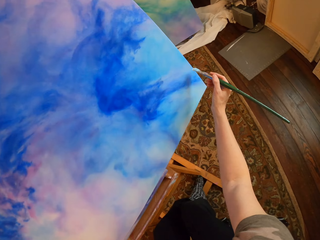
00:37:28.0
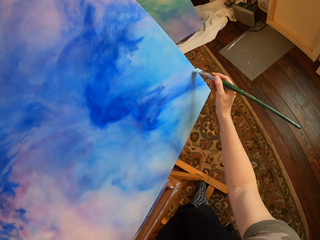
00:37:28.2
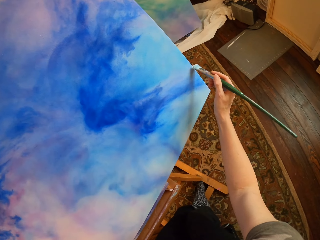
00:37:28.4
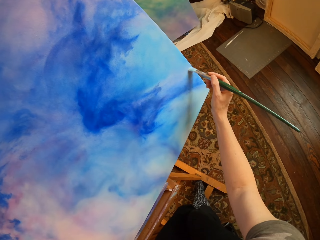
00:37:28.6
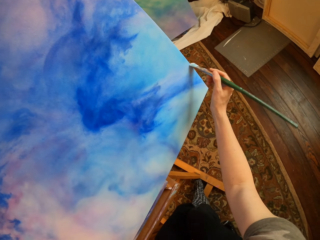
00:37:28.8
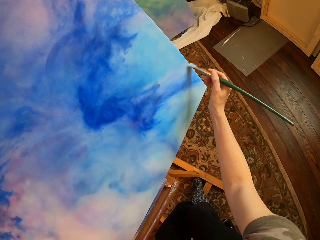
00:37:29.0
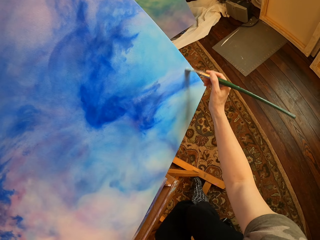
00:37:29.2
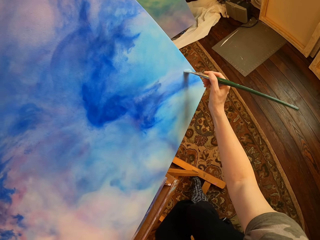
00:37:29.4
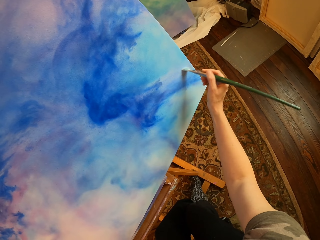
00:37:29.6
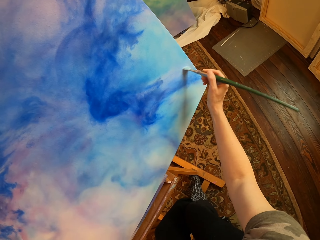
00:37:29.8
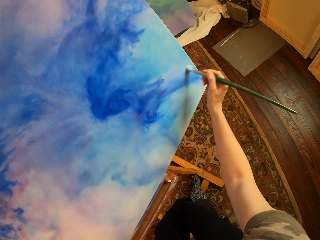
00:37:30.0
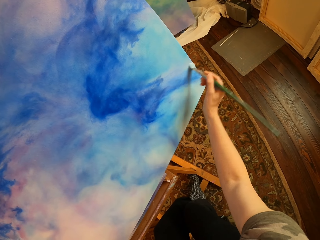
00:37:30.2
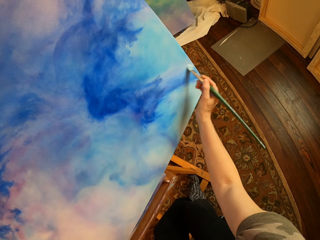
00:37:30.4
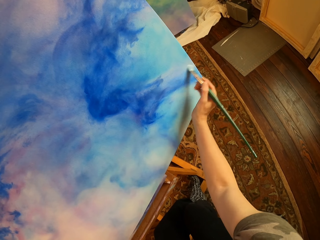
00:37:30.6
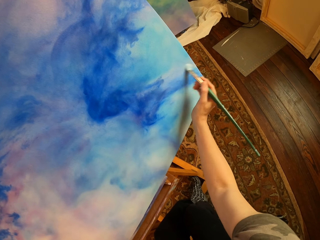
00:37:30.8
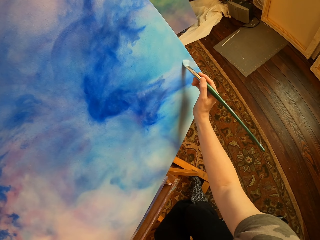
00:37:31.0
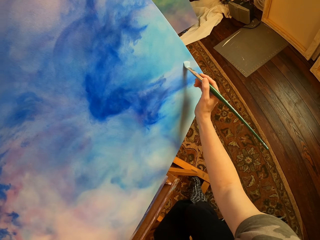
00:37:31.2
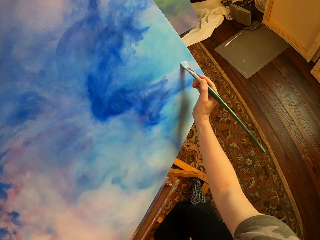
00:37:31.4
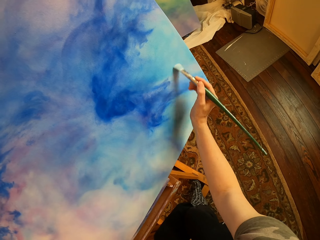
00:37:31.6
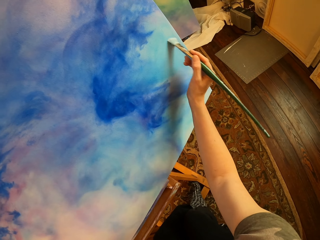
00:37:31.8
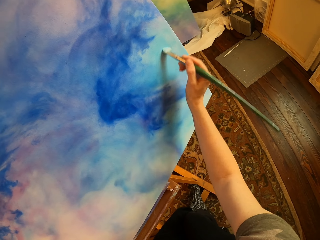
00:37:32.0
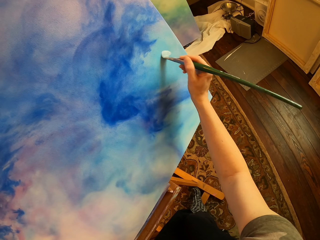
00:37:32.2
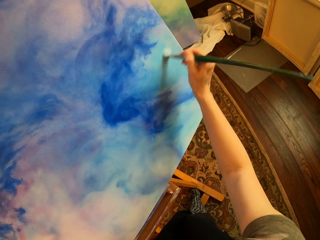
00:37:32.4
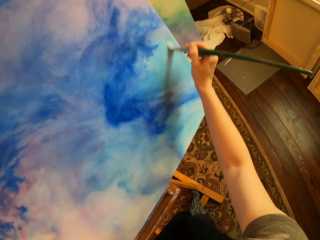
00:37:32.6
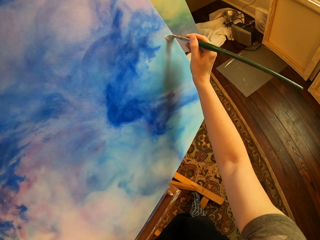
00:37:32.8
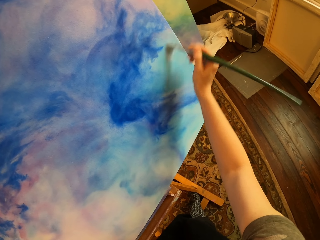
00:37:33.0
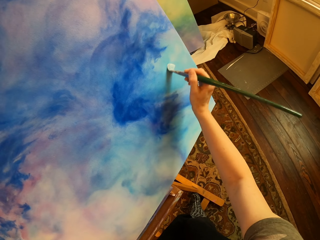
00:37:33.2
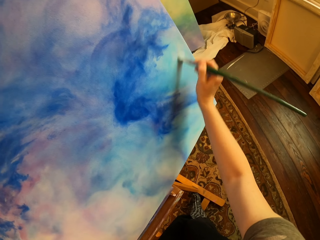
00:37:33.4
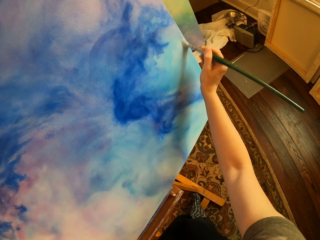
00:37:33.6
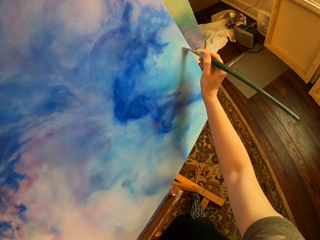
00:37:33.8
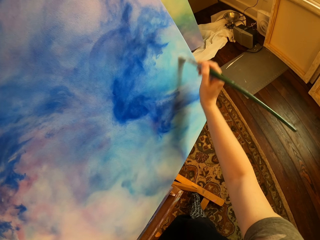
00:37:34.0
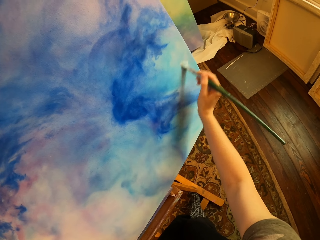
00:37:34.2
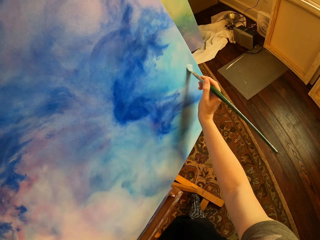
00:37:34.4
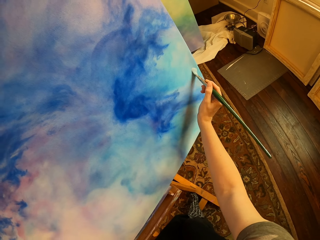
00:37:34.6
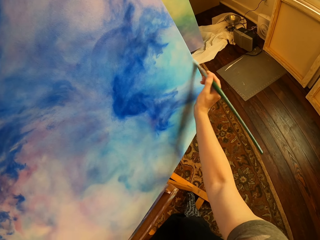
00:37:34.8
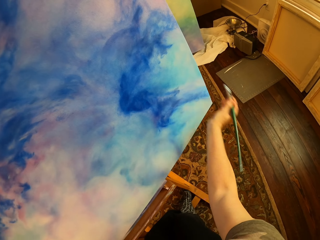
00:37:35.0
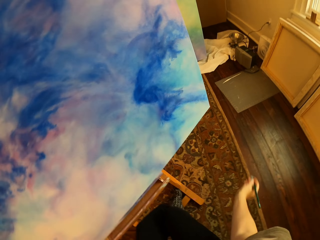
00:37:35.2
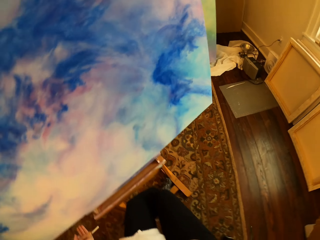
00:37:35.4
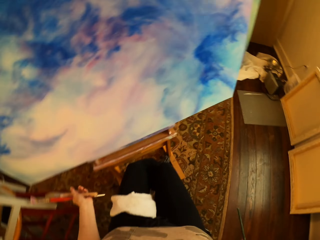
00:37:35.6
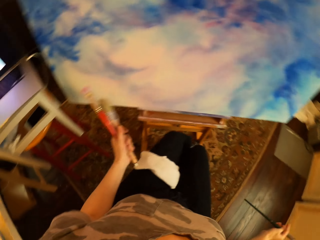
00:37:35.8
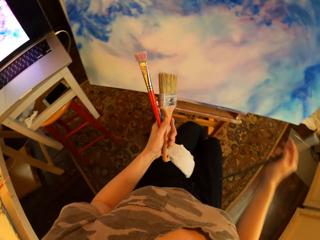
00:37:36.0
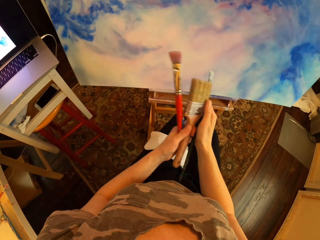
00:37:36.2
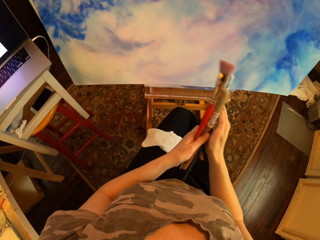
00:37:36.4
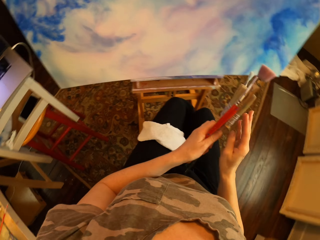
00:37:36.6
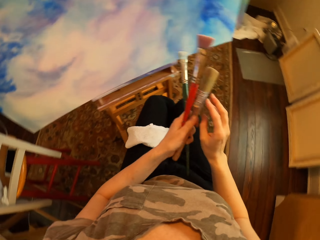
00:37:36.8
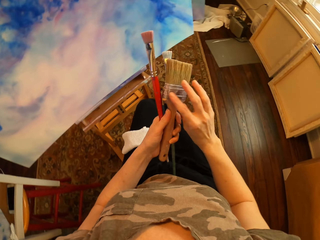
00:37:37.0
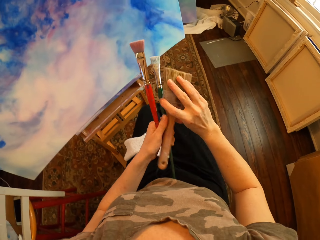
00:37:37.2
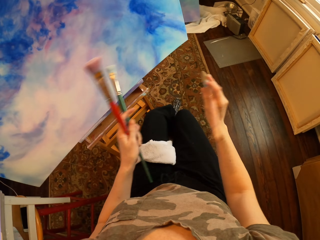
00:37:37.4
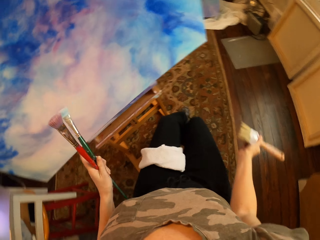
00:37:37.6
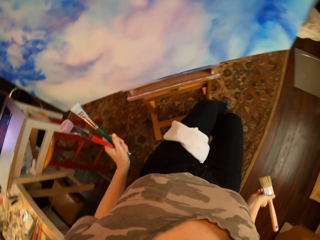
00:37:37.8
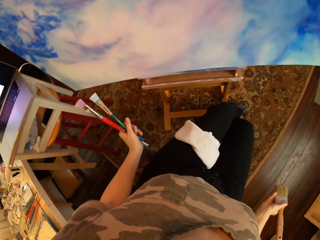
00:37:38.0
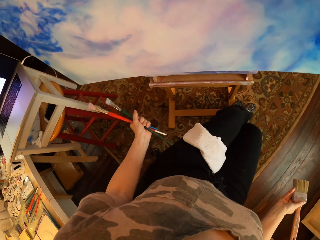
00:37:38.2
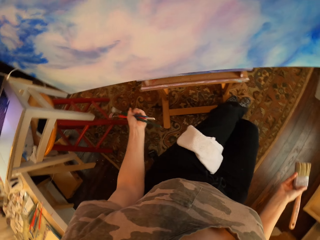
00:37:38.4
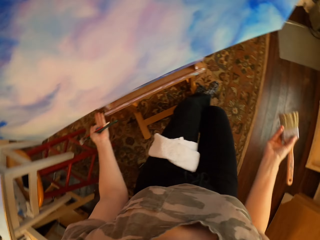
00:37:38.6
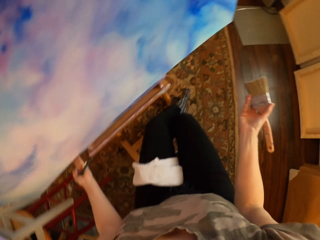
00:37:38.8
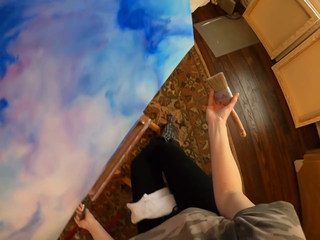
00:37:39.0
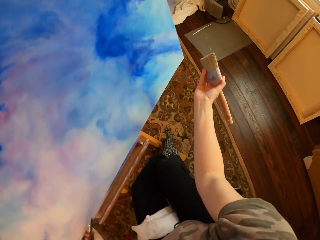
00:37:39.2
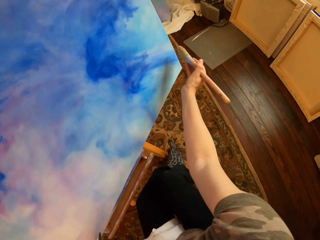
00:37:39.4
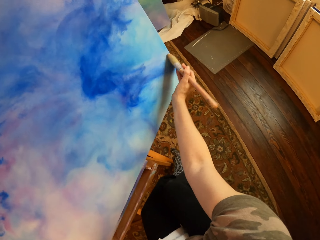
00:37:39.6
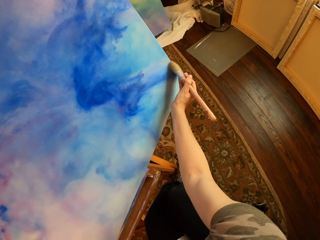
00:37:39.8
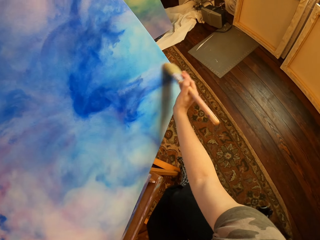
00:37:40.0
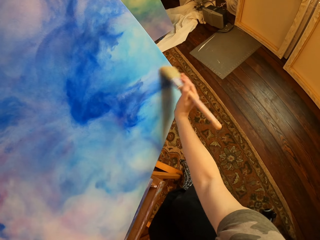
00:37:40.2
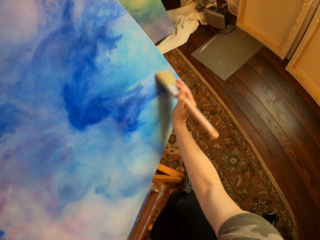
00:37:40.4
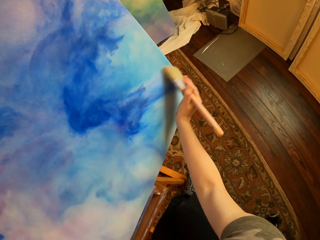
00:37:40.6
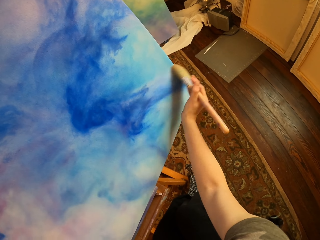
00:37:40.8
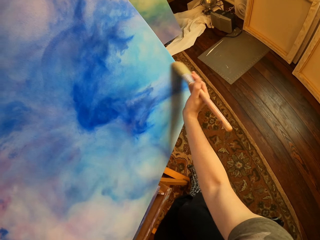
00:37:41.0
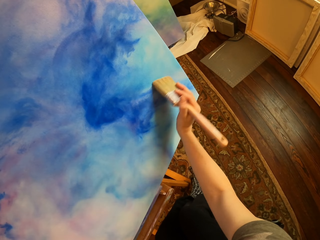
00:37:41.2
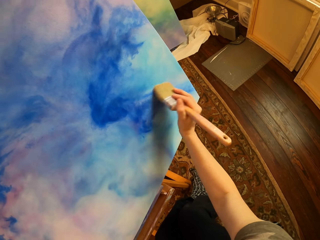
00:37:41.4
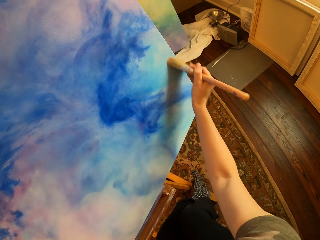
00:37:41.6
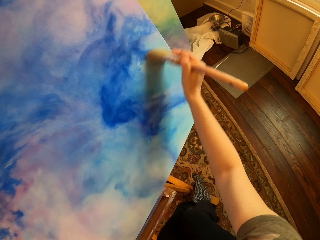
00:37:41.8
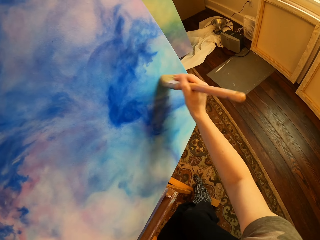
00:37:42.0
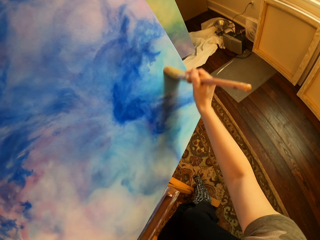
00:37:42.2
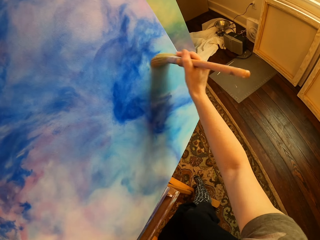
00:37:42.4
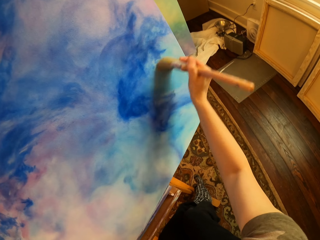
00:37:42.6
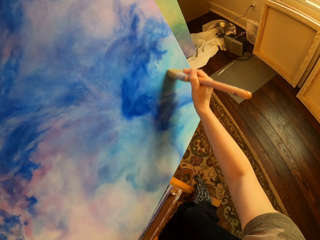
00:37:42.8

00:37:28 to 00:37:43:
The camera wearer paints the canvas with an art brush. They paint on the palette. They gaze at the painting, hold brushes, and switch the brush. They pick a brush from the left hand. They hold the brushes. They hold the palette with the left hand. They brush off excess paint on the painting with a paint brush. They rub the brush on the palette.

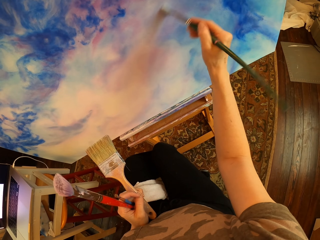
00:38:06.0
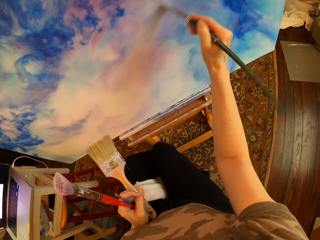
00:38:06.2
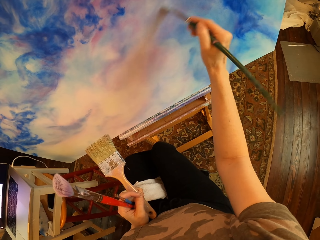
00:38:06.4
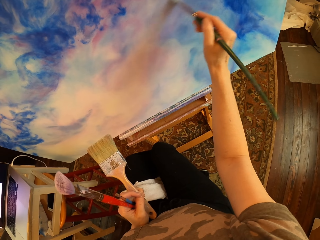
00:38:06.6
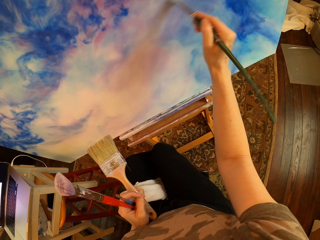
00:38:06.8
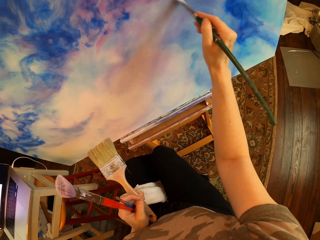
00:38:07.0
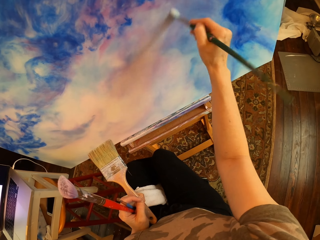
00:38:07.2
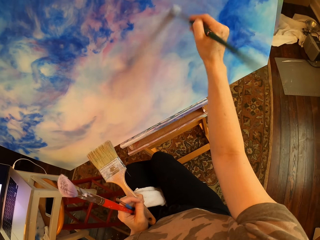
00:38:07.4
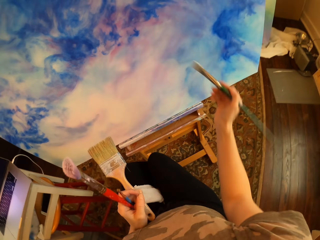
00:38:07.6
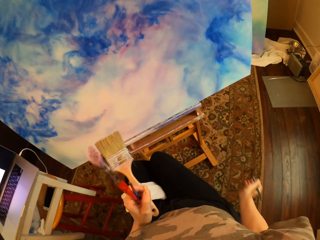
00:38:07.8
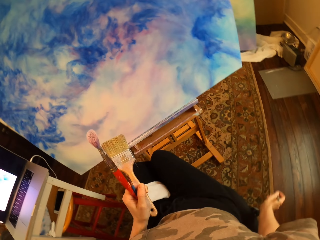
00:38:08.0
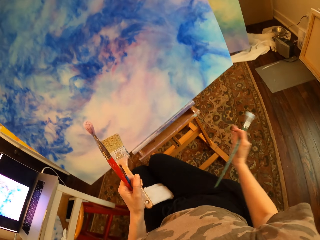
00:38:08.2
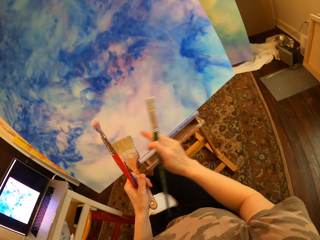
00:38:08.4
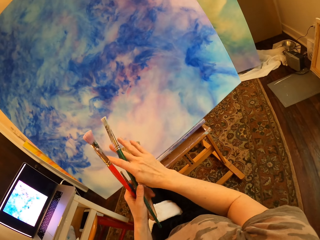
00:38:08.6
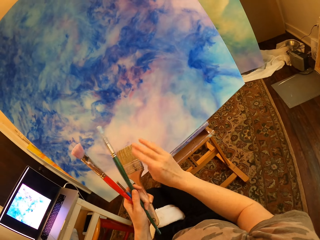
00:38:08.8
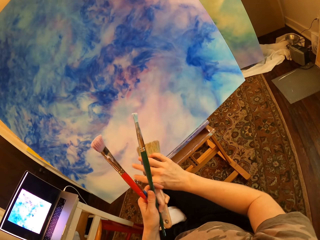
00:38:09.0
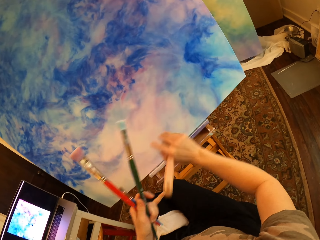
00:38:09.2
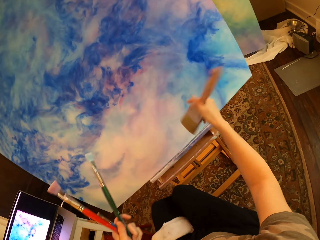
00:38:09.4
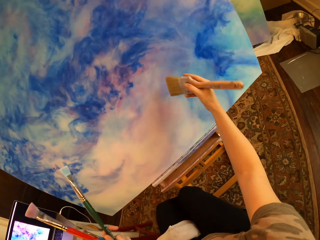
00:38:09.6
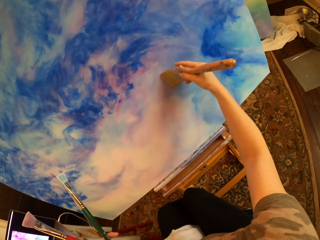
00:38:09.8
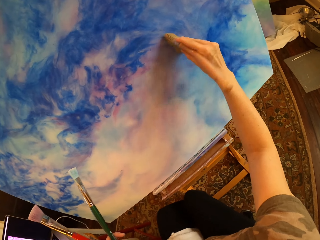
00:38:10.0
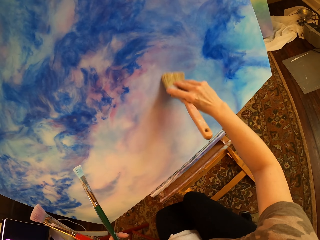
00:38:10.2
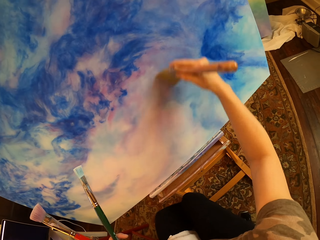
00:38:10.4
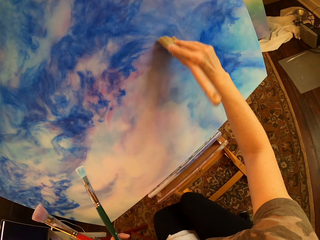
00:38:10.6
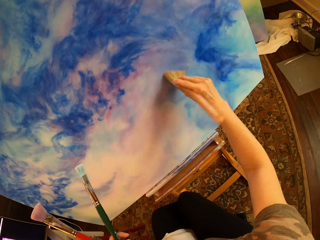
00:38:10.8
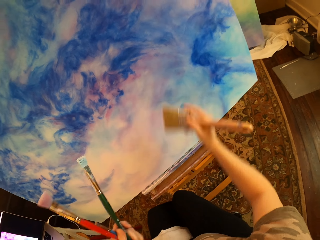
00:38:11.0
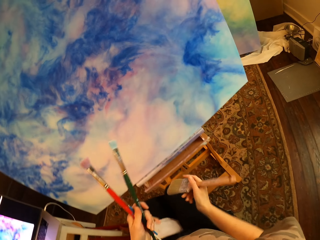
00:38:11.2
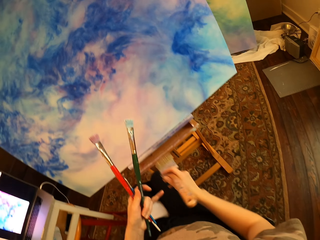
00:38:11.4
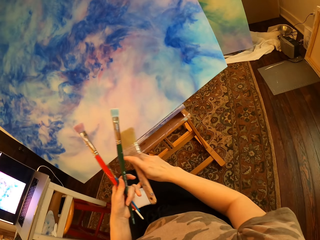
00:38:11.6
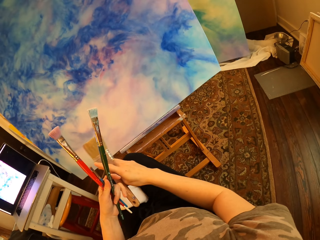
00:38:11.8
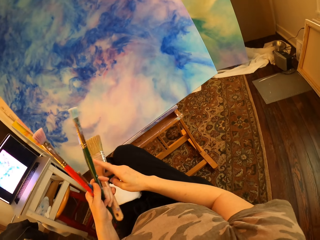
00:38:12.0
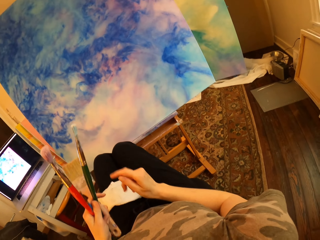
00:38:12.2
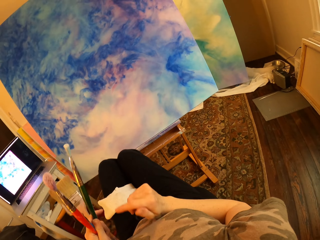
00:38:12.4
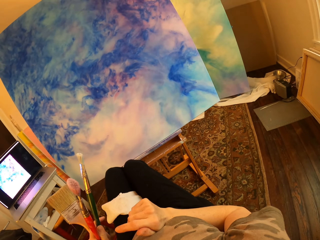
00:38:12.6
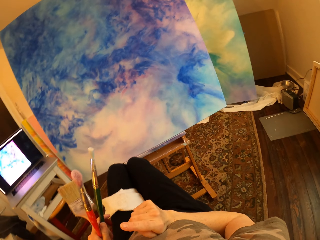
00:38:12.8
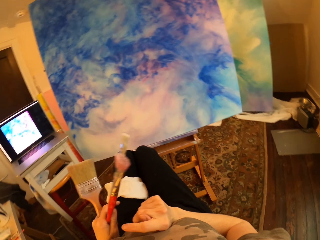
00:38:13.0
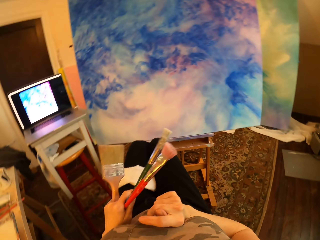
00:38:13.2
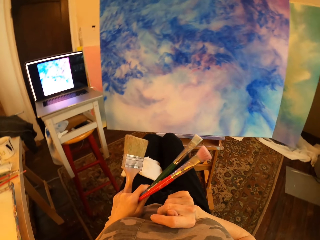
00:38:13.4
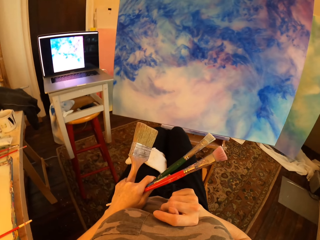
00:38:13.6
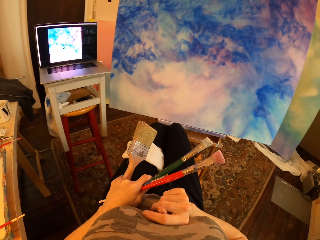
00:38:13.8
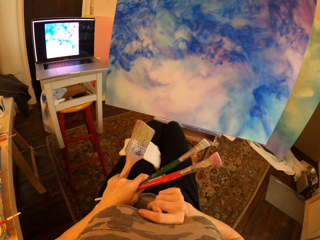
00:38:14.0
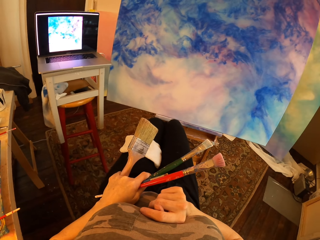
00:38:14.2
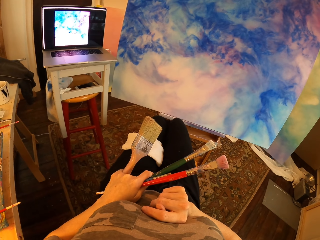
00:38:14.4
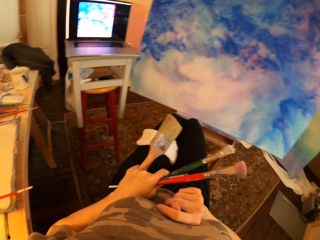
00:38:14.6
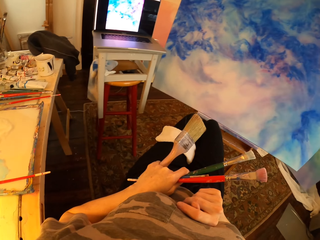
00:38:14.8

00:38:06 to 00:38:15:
The camera wearer holds brushes and switches the brush. They pick a brush from the left hand. They hold art brushes and brush off excess paint on the painting with a paint brush. They brush the palette. They hold the brushes and compare the painting to the picture in the laptop. They put the brush on the left hand.
